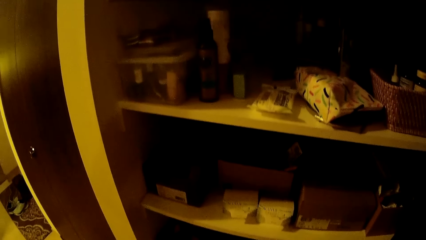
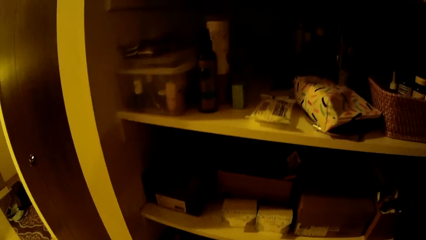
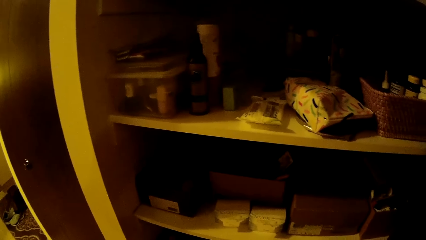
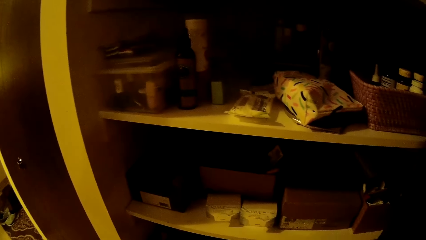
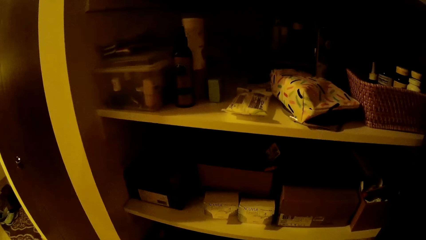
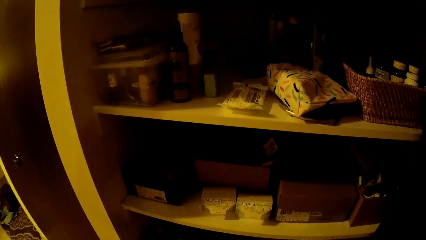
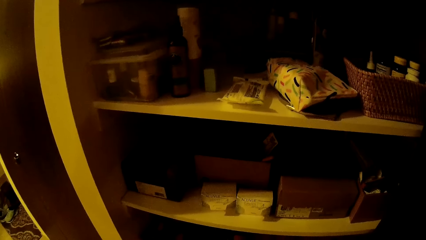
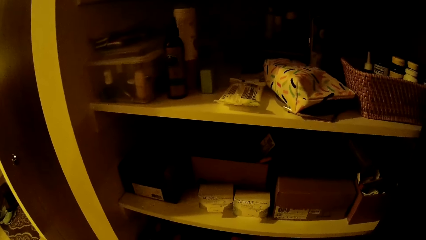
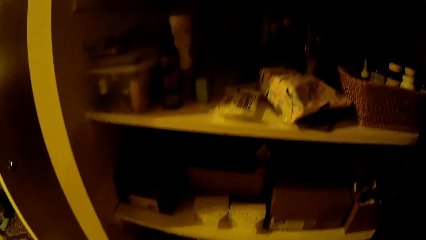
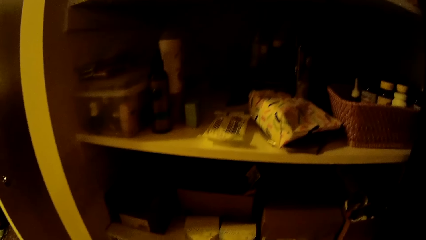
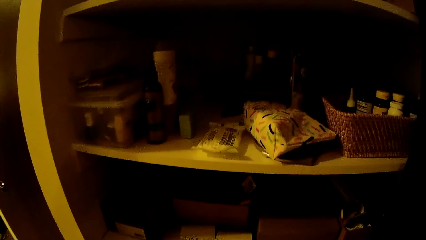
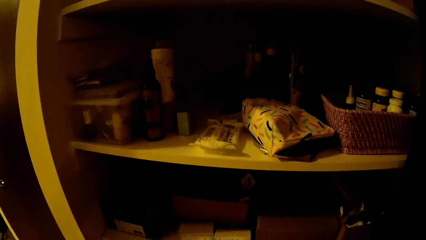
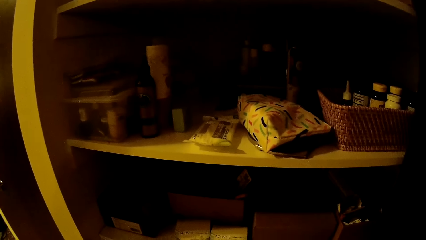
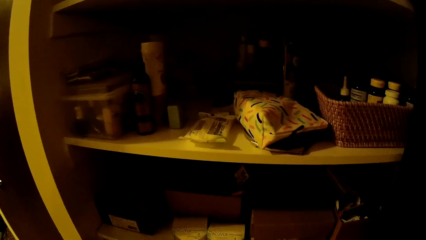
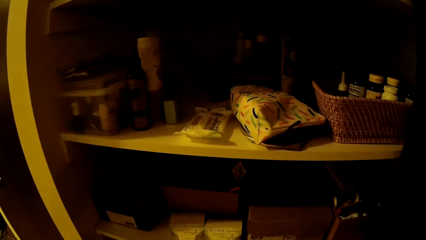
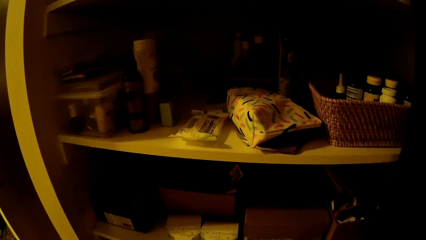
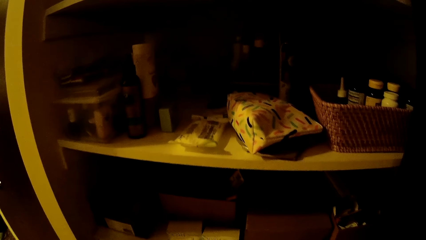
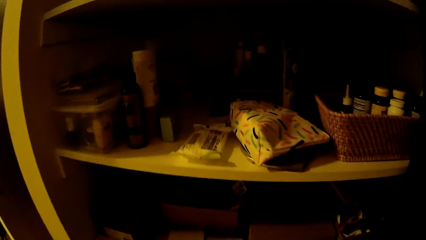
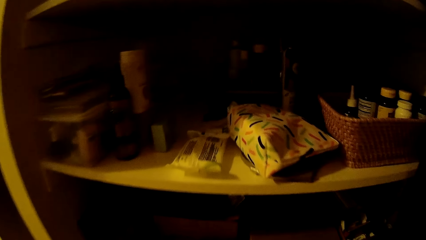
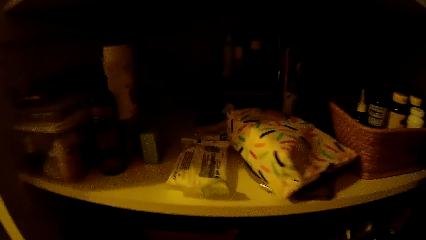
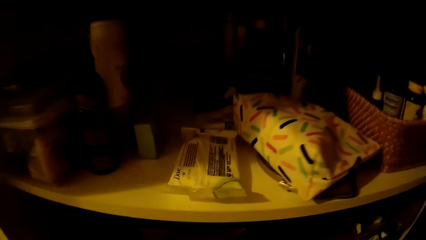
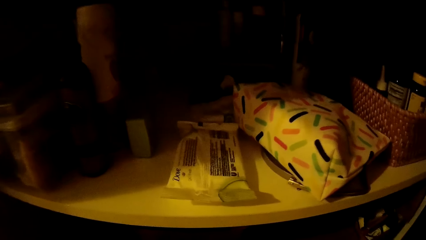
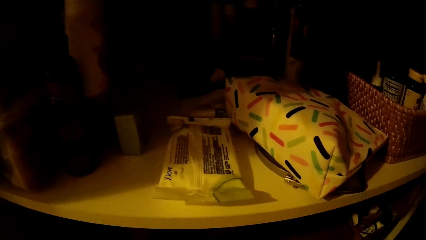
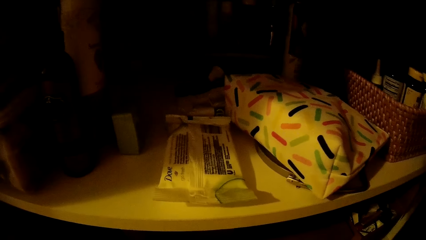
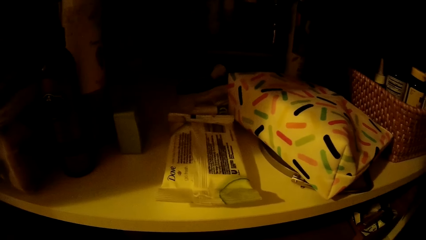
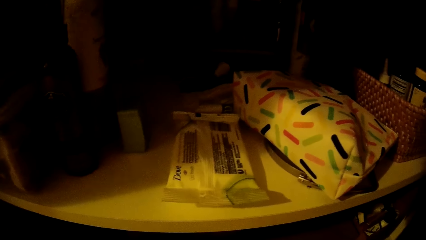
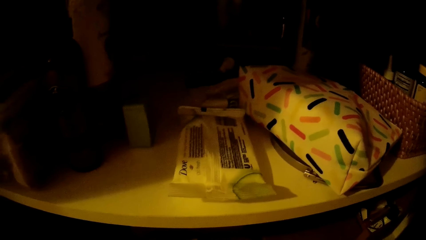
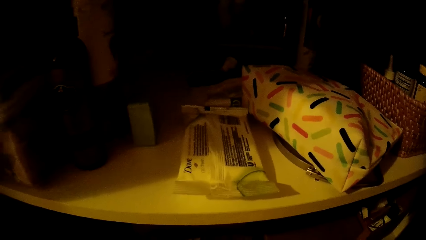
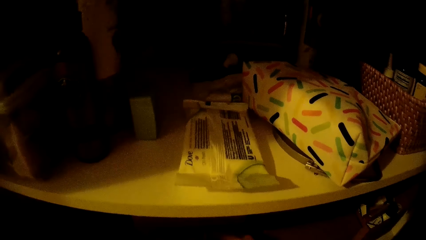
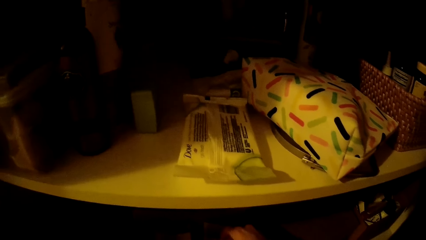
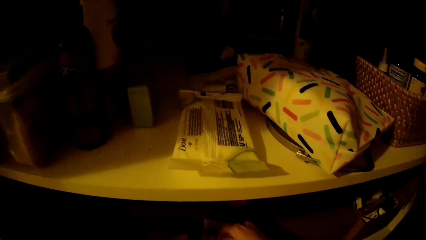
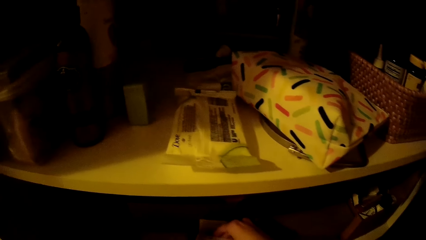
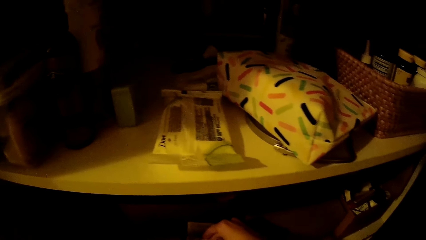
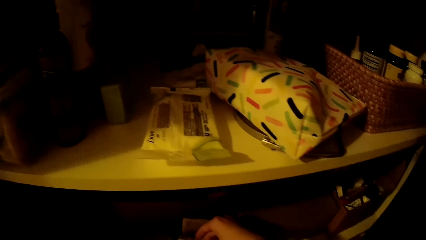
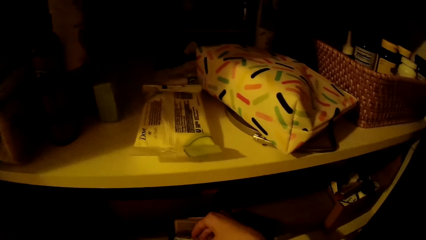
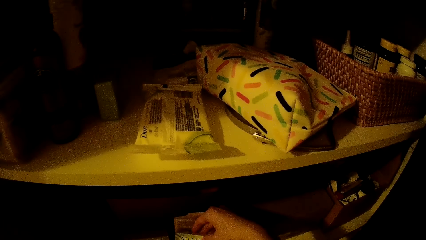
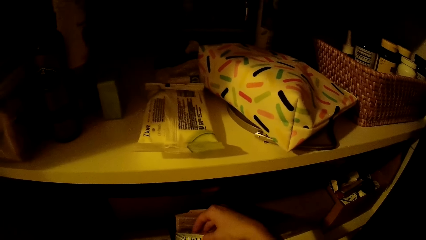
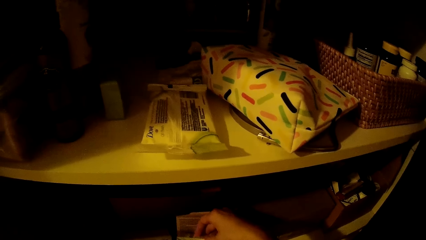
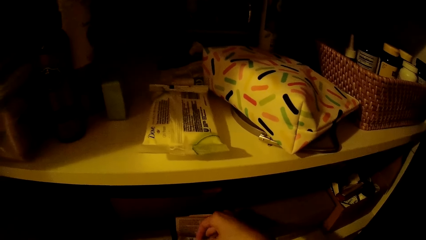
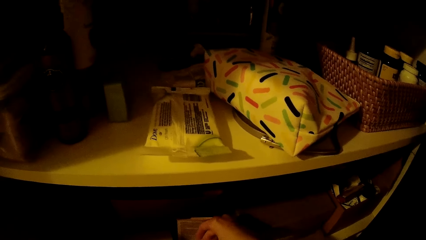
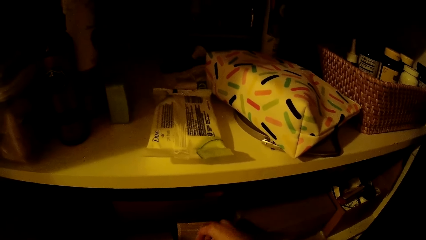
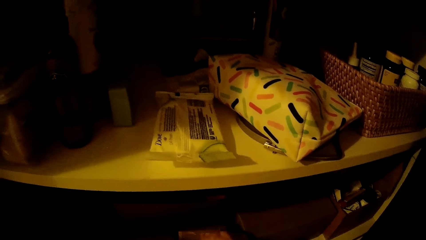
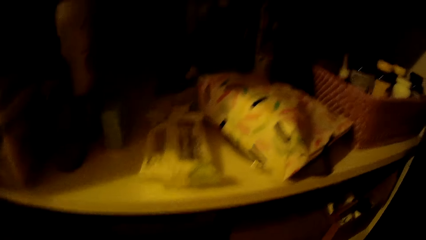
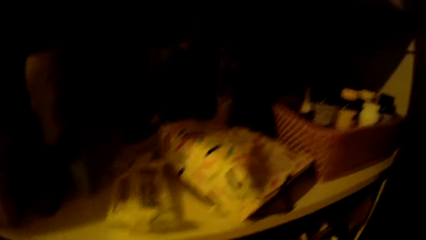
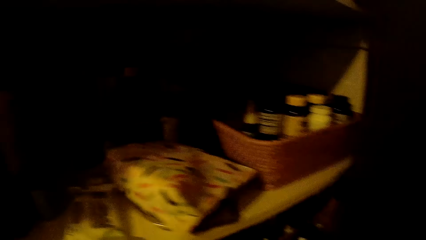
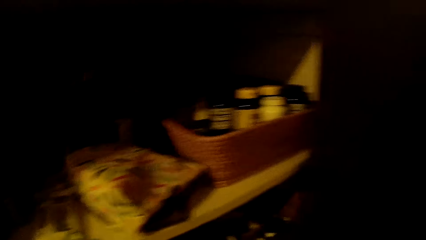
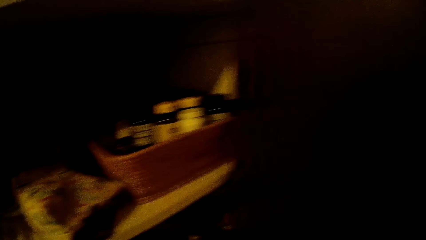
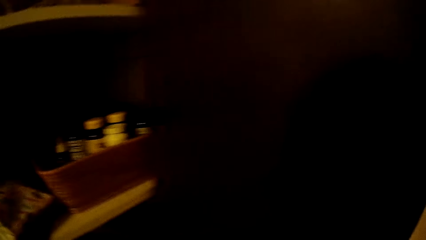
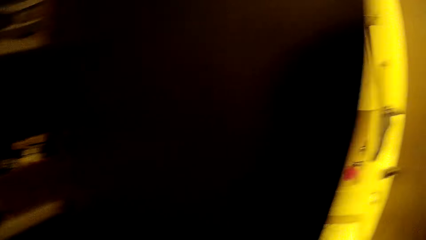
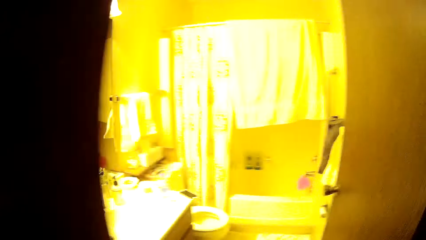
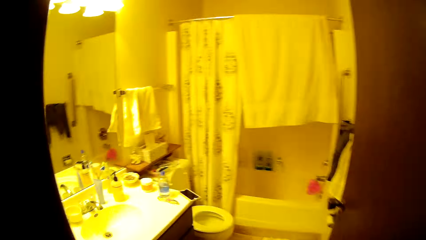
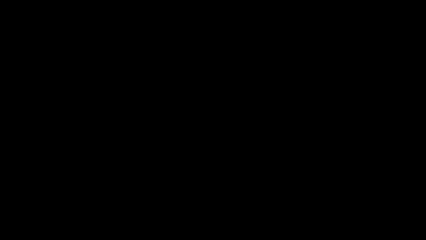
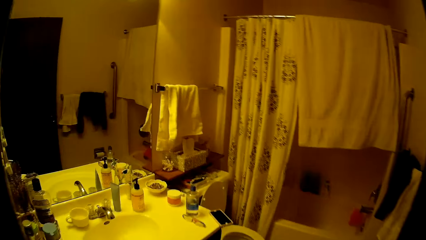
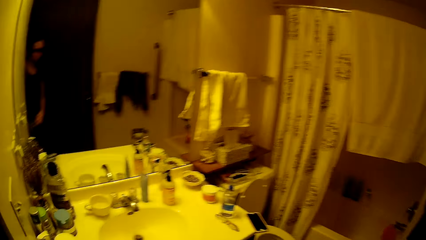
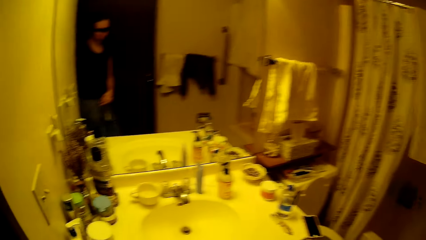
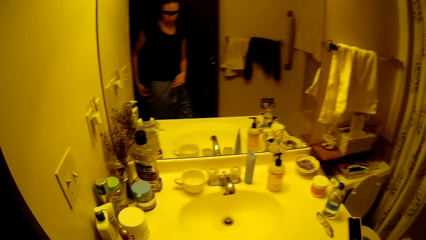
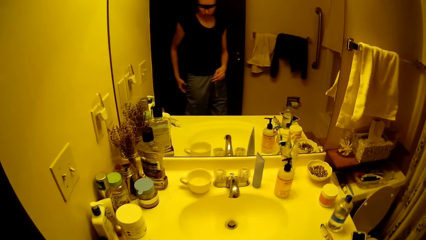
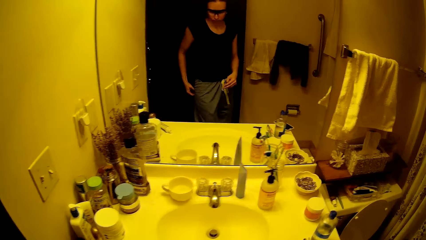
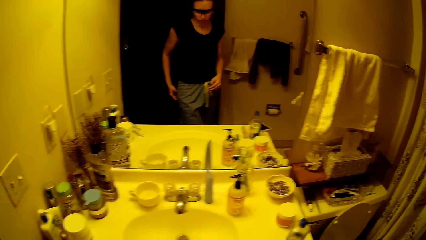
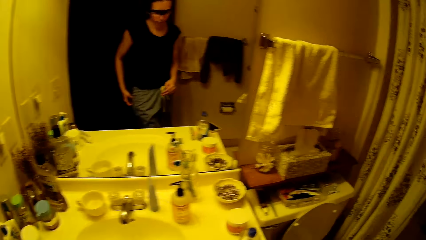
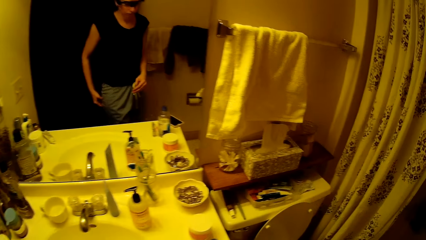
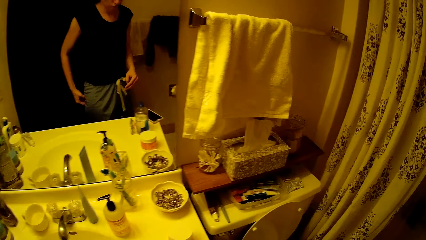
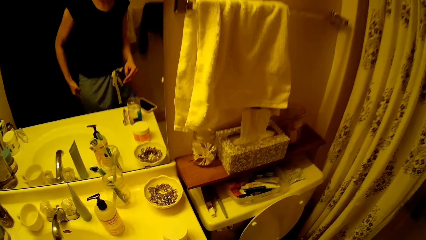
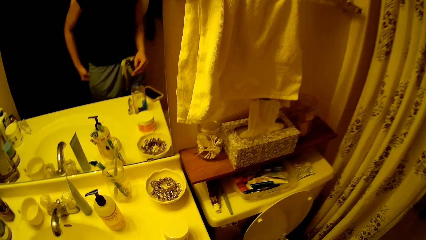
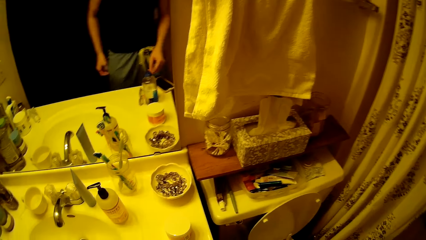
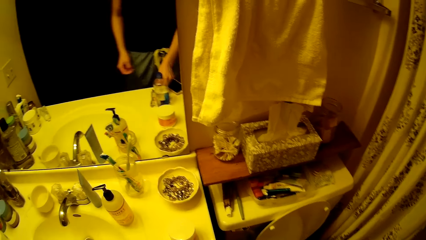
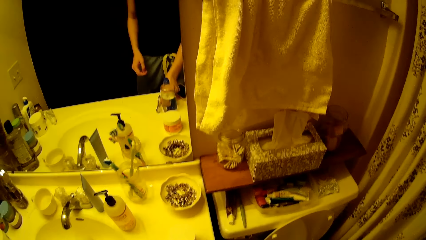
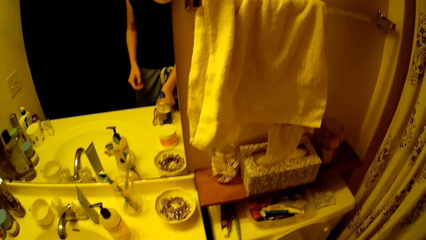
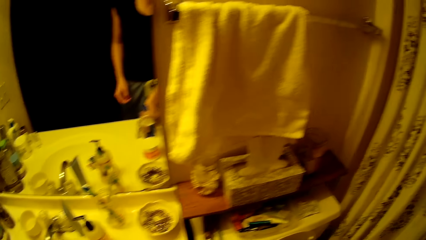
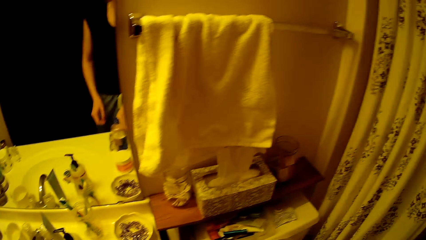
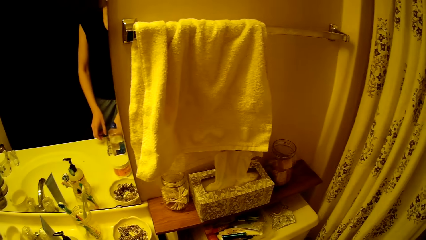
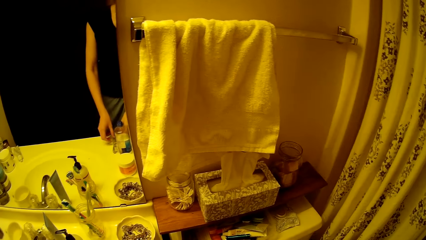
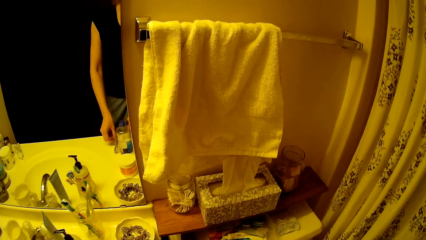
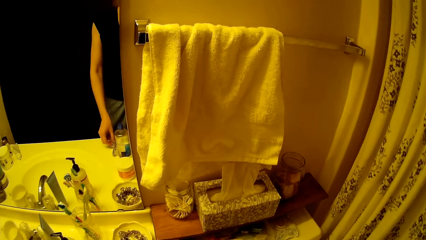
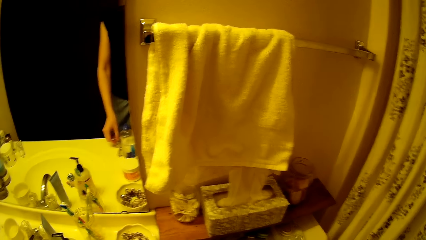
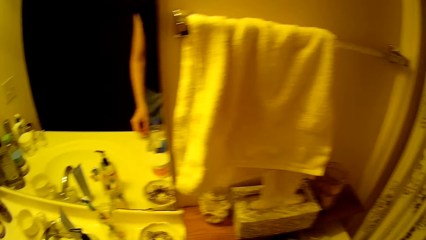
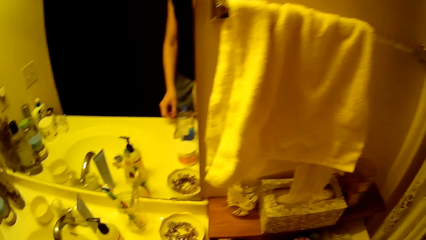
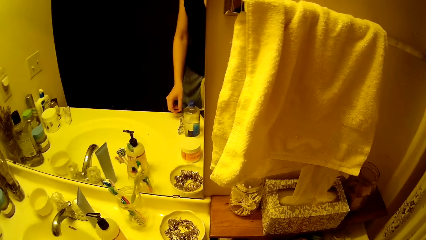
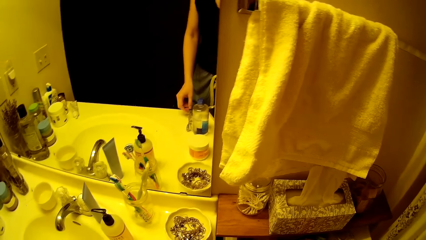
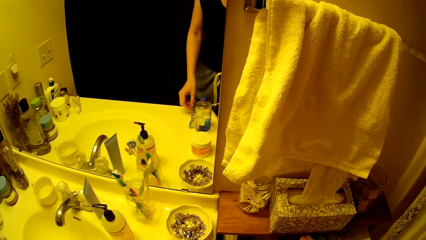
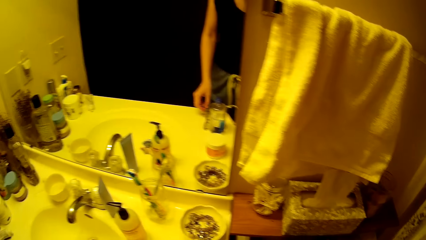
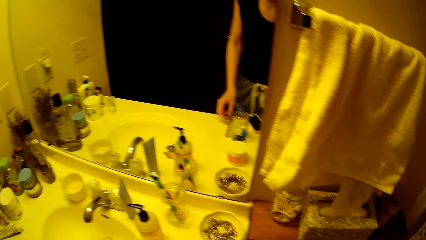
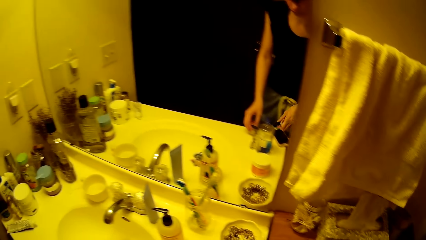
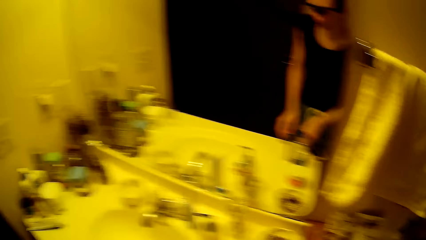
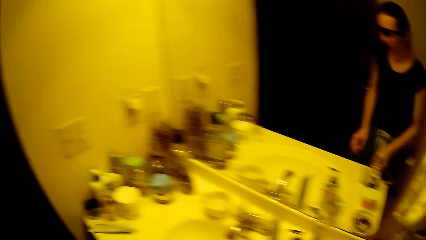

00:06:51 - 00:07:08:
The camera wearer holds something in the shelf. She opens a small box with her right hand. She moves towards the bathroom. She places her left hand on the eye glasses on a wash hand basin. She places her right hand on the glasses on the wash hand basin.
